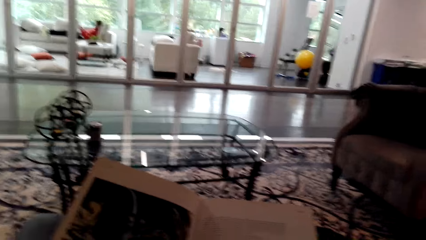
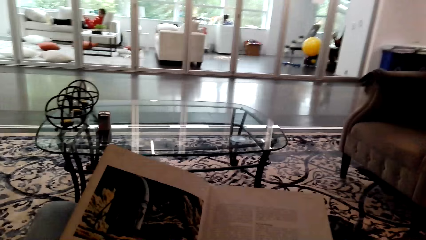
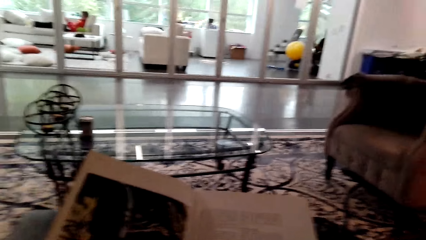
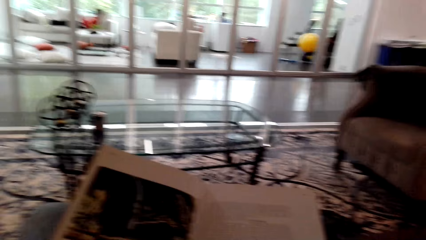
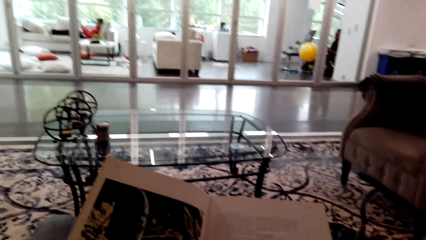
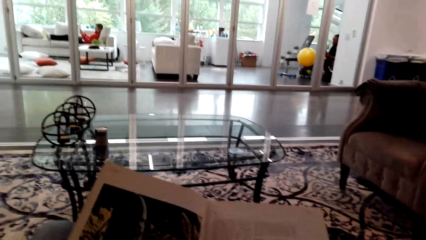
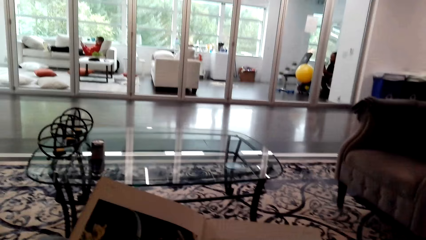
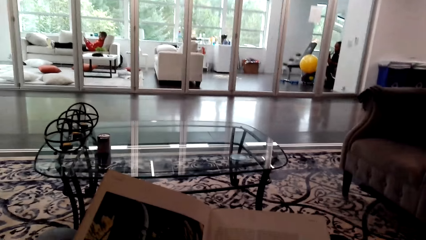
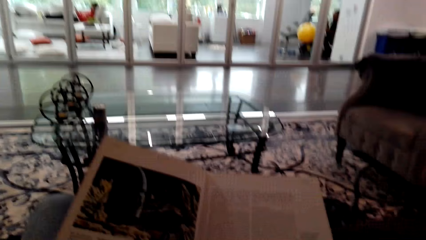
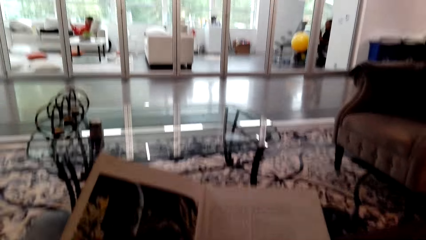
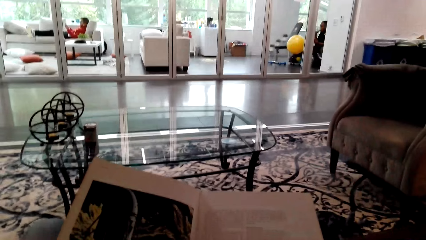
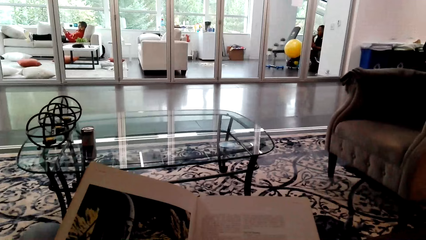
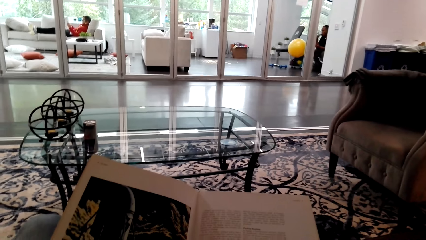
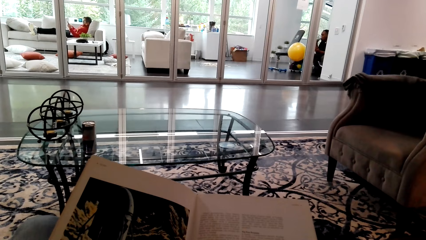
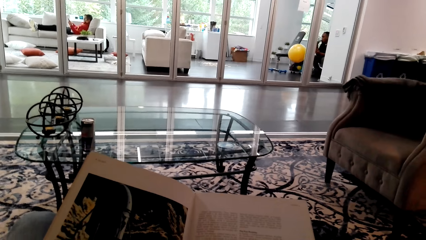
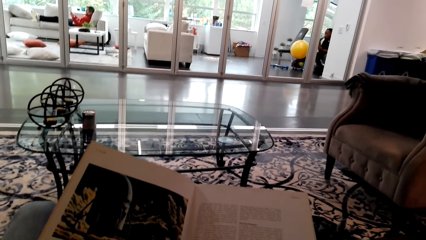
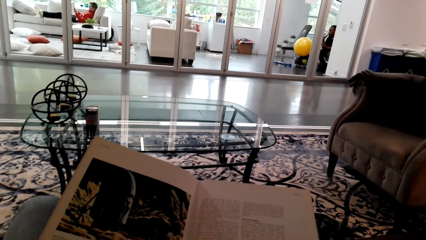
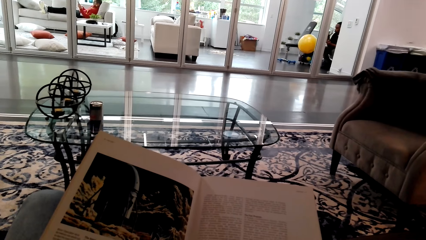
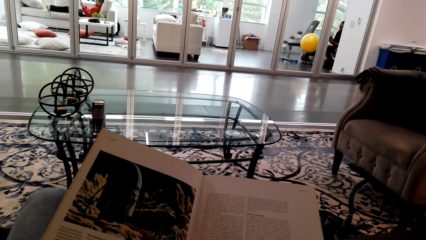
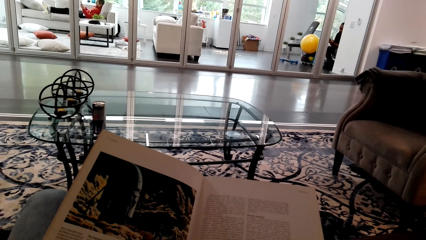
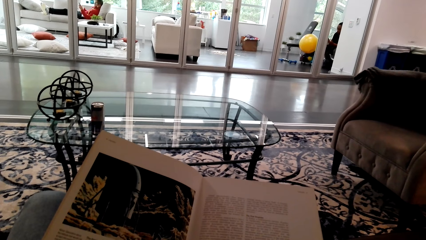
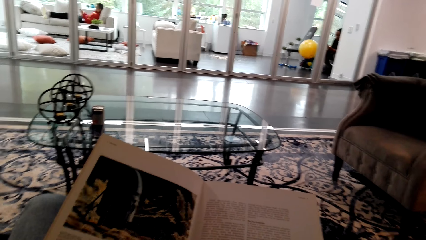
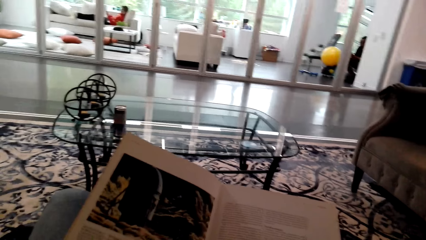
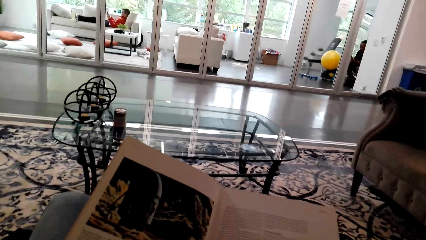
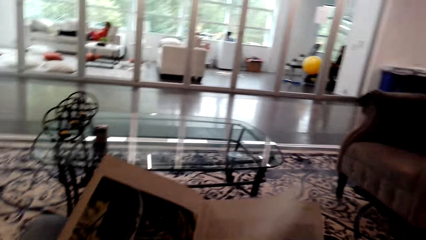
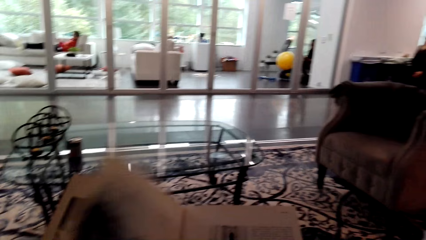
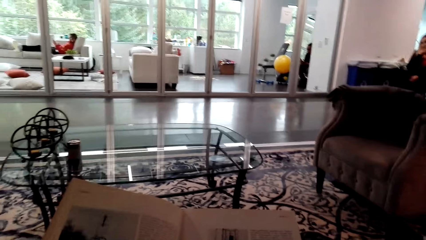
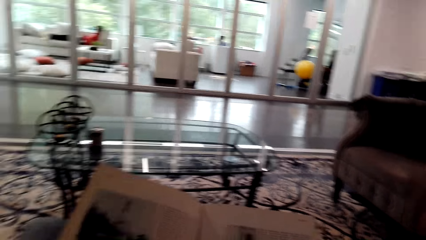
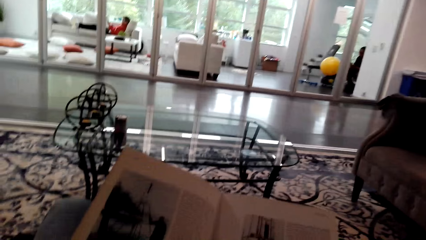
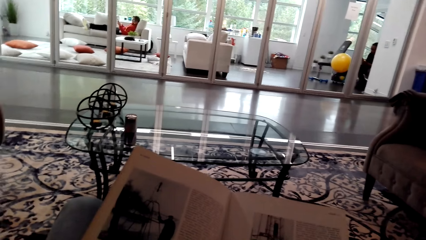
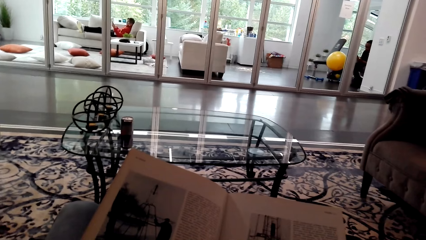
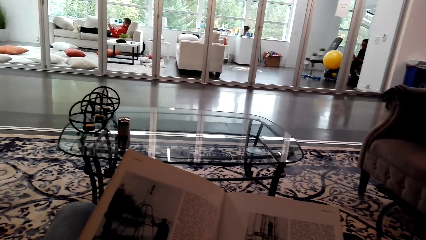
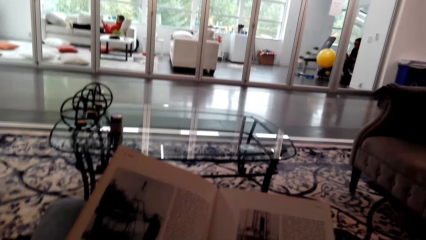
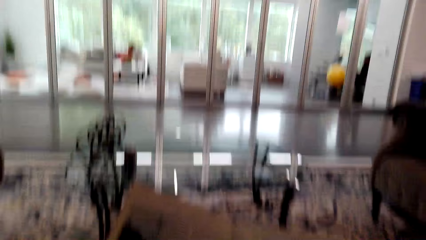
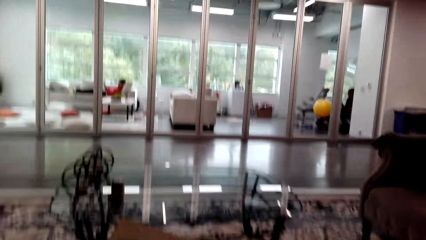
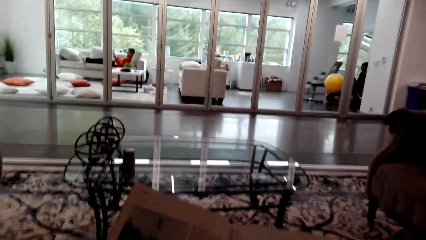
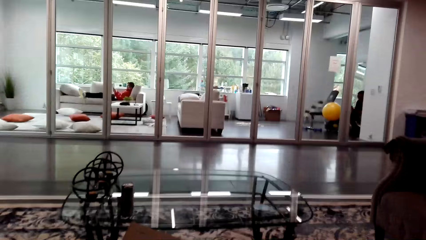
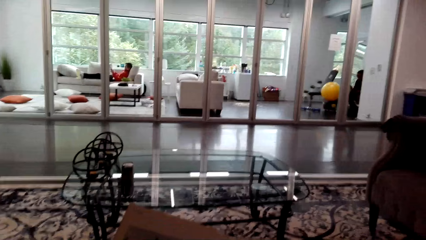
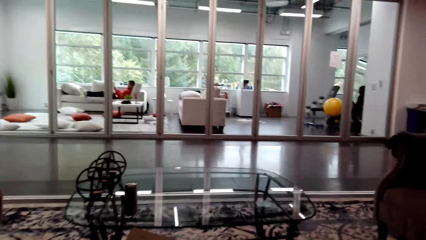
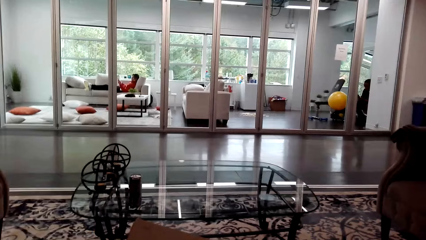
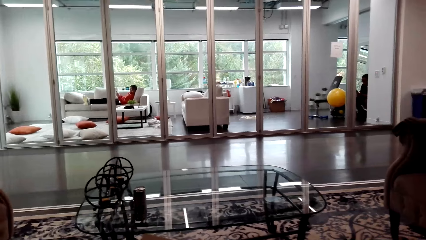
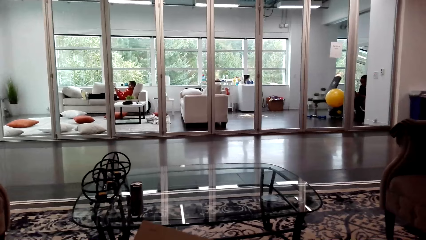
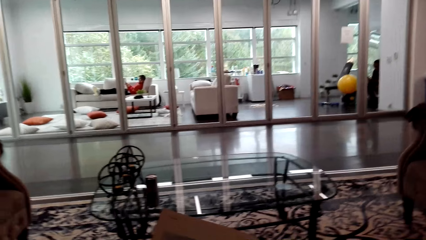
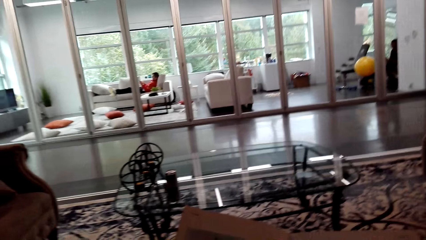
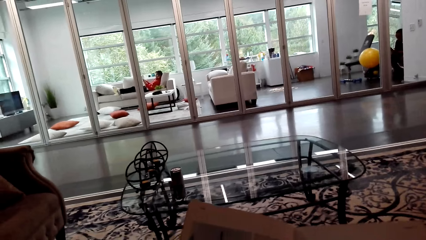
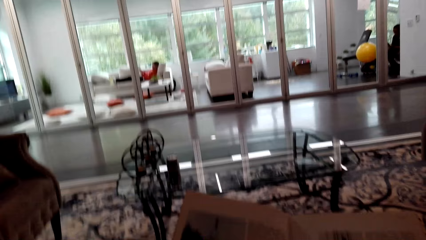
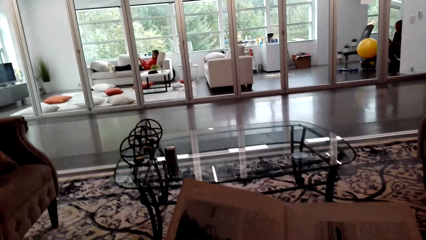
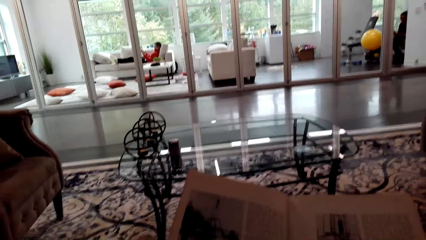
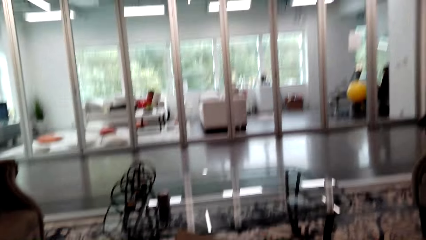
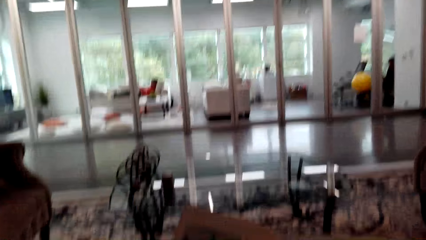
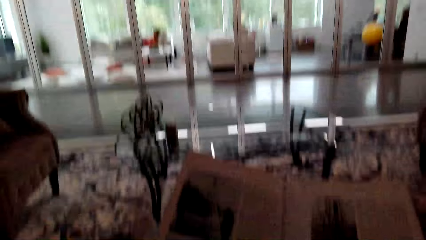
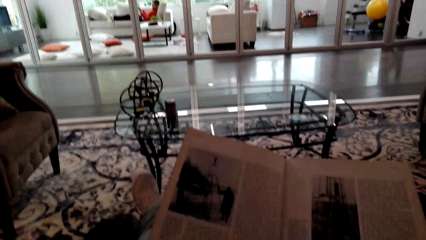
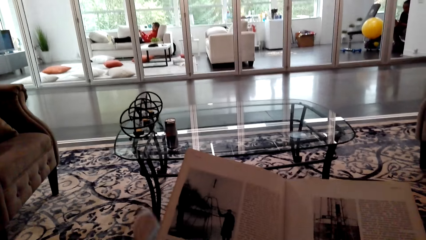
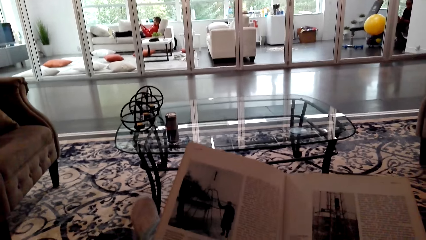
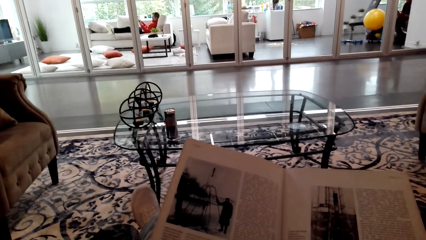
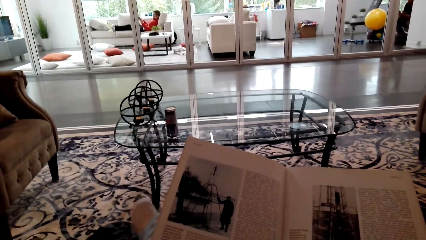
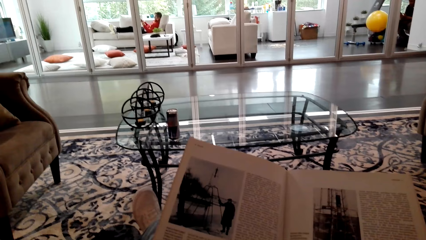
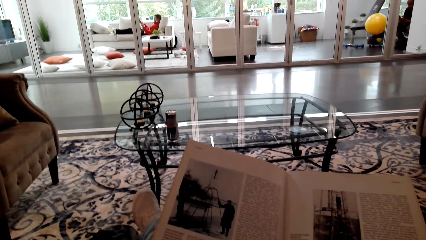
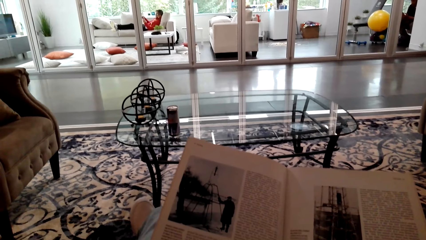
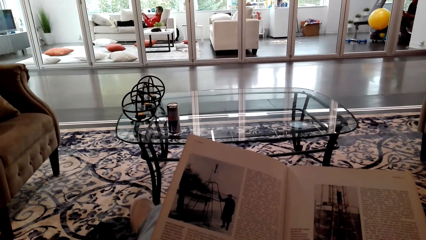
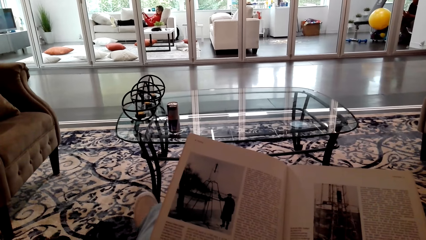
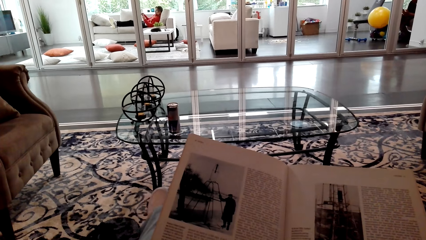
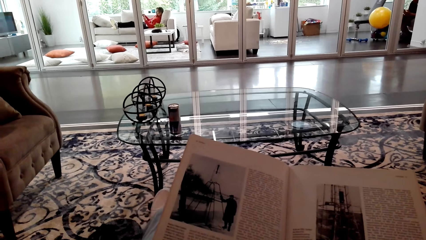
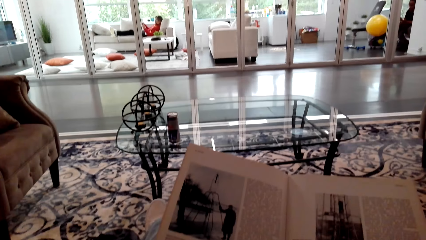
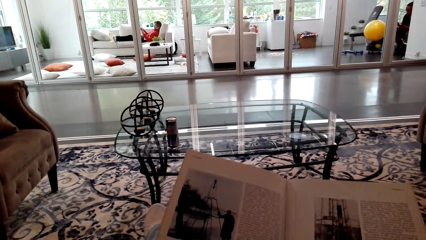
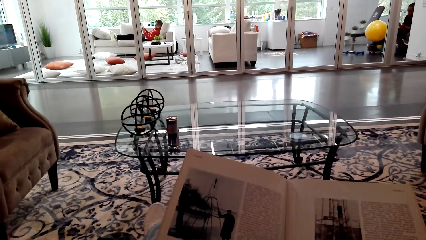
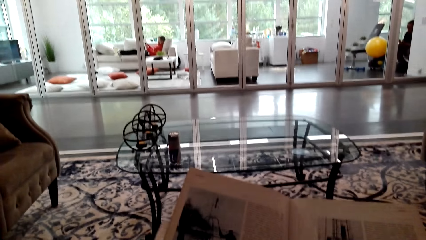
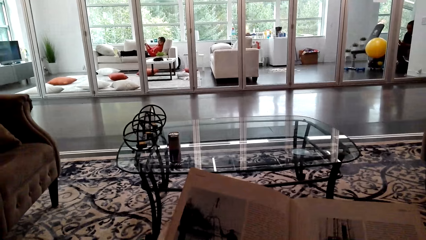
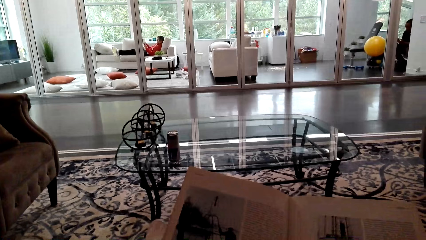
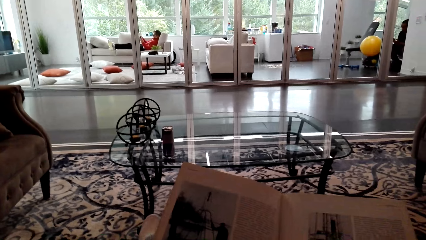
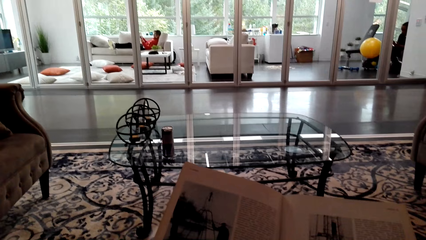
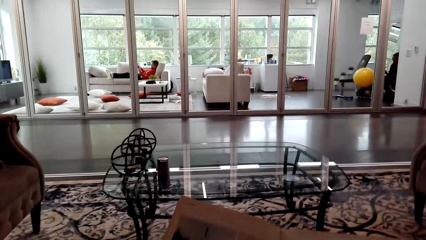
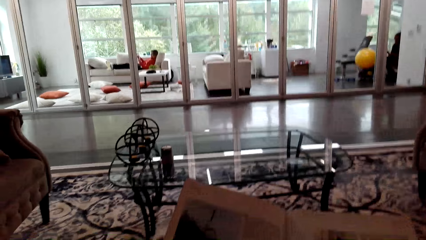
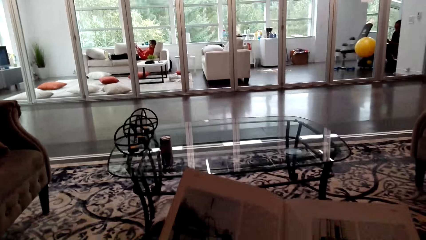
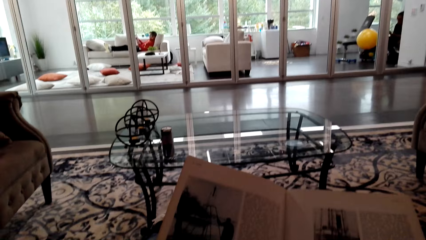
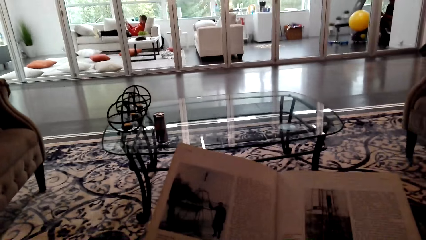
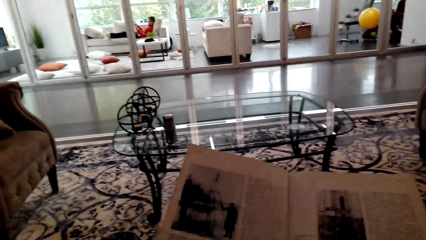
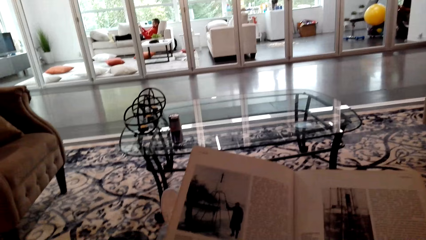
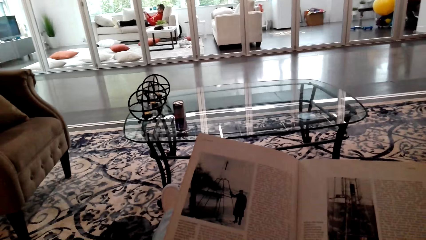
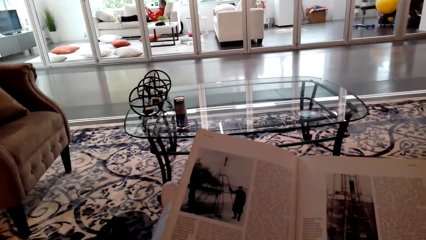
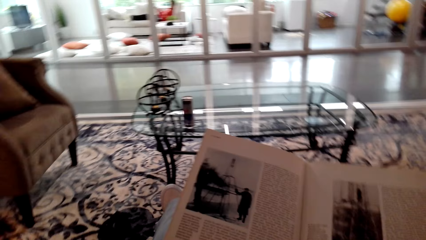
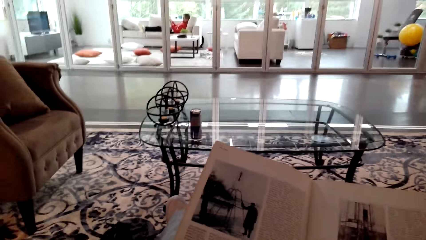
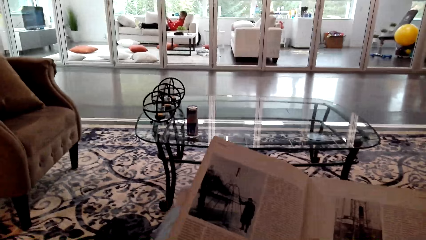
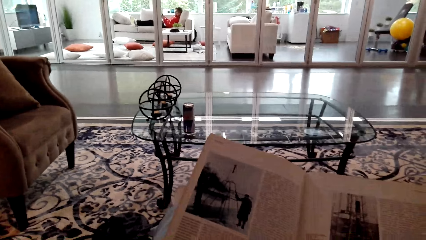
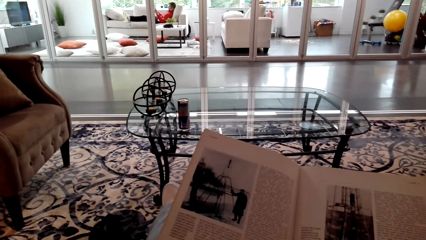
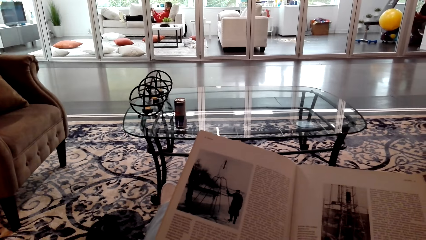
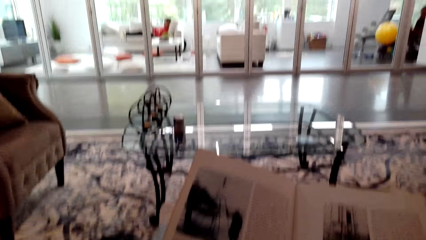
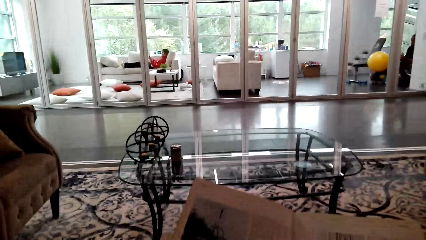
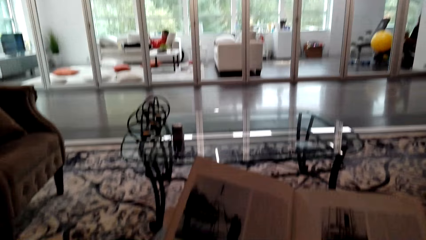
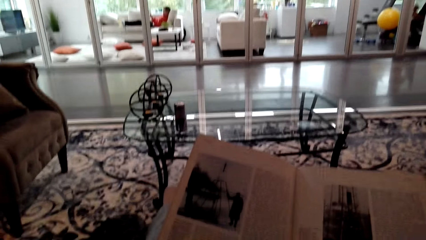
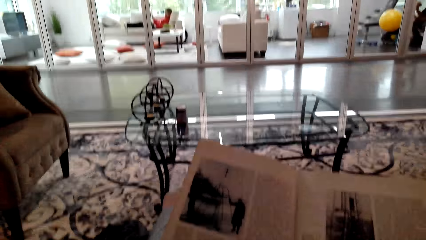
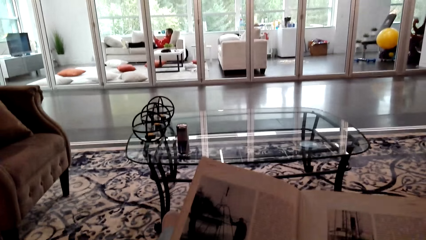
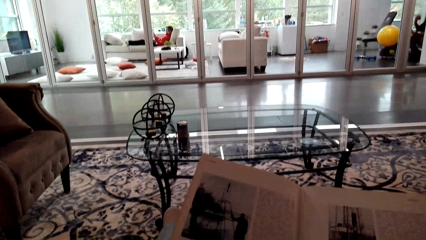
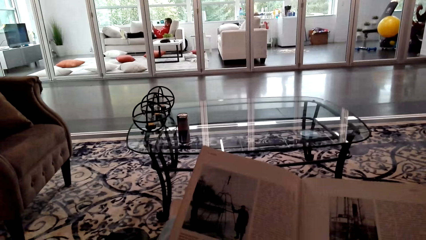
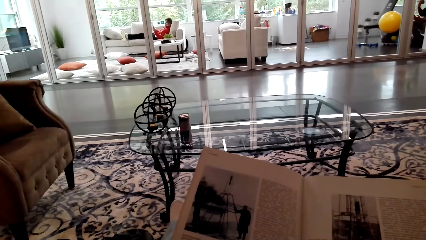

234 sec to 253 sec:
The camera wearer reads the book. They turn to the next page. They lift the hand. They talk. They interact with a woman. The woman talks. The camera wearer moves the leg.
